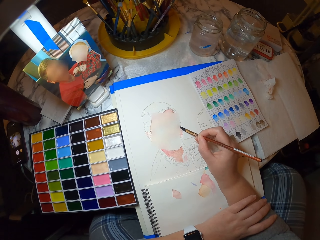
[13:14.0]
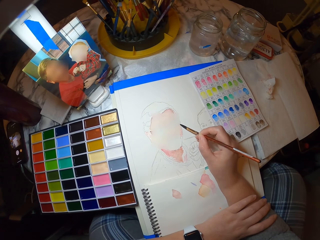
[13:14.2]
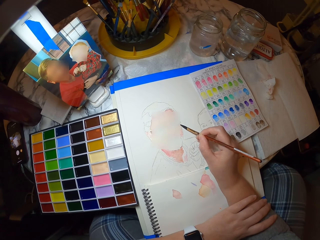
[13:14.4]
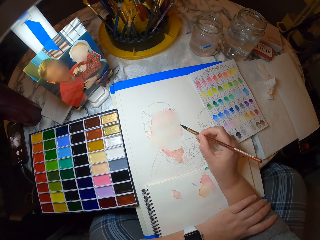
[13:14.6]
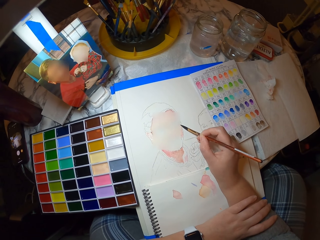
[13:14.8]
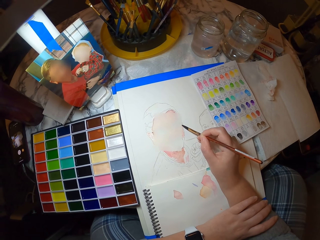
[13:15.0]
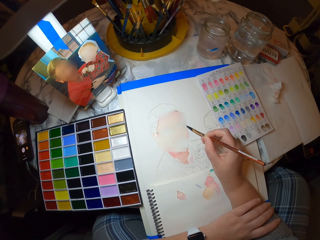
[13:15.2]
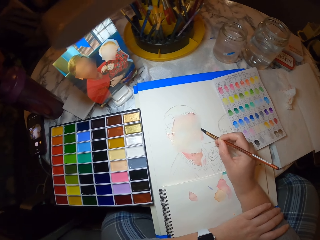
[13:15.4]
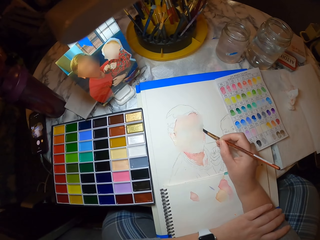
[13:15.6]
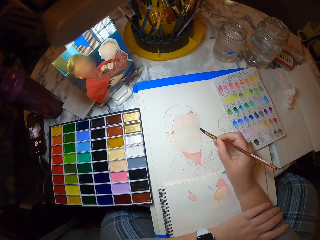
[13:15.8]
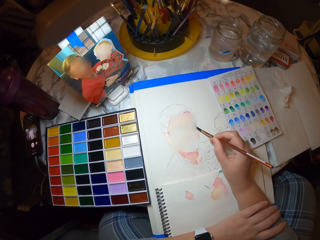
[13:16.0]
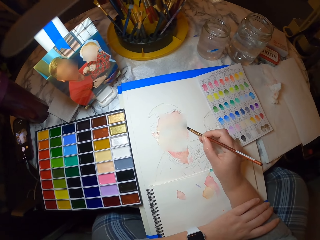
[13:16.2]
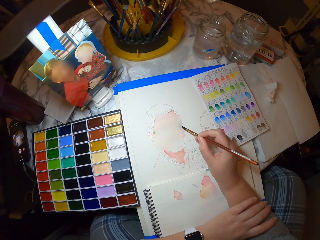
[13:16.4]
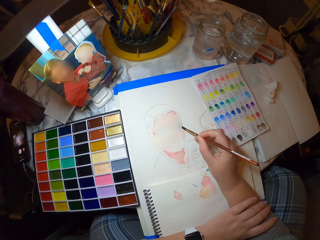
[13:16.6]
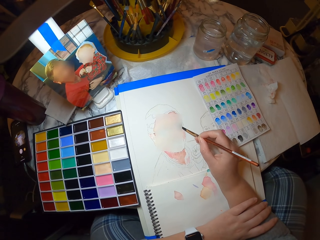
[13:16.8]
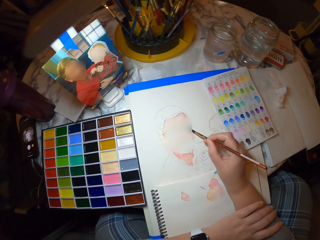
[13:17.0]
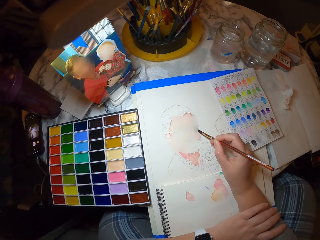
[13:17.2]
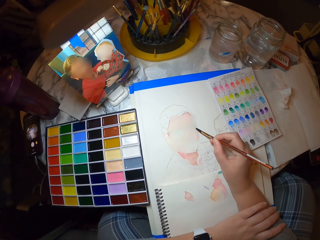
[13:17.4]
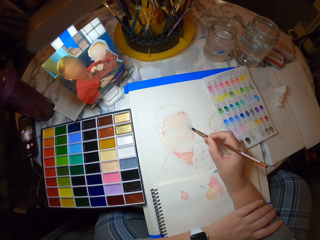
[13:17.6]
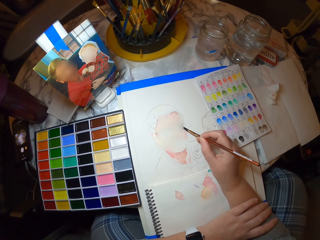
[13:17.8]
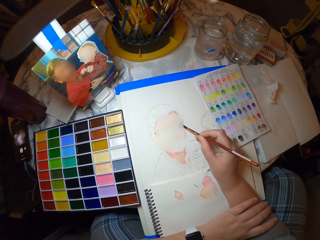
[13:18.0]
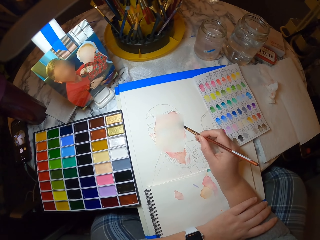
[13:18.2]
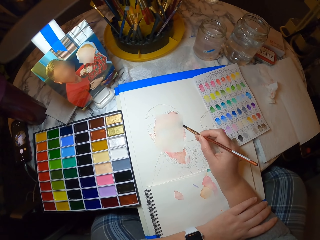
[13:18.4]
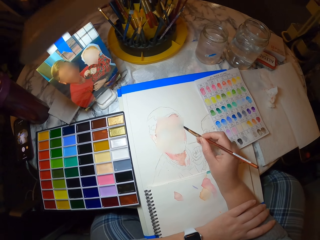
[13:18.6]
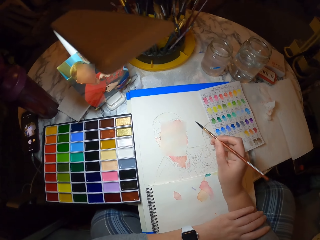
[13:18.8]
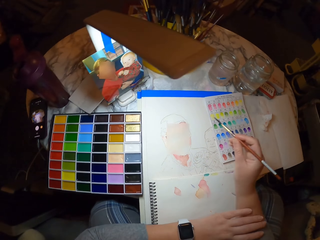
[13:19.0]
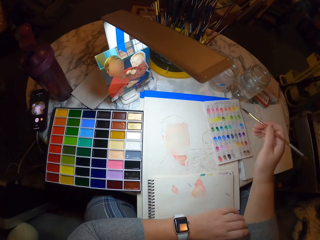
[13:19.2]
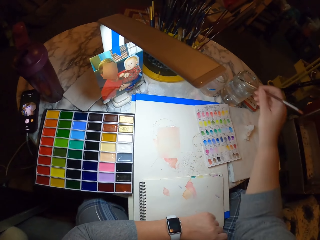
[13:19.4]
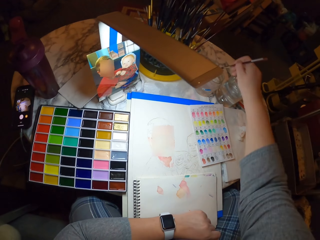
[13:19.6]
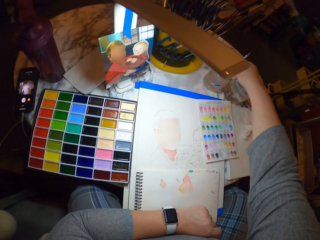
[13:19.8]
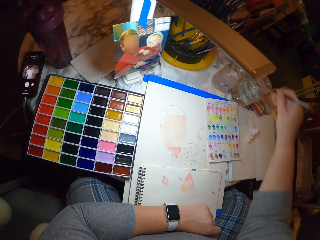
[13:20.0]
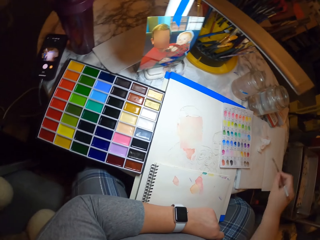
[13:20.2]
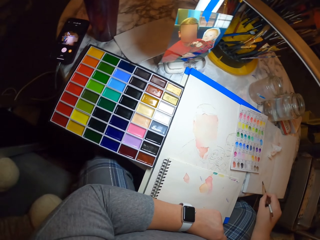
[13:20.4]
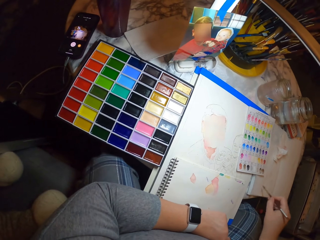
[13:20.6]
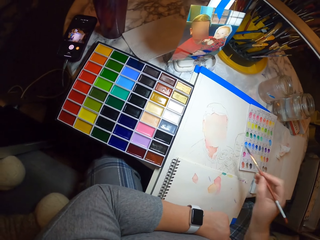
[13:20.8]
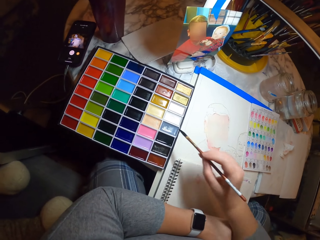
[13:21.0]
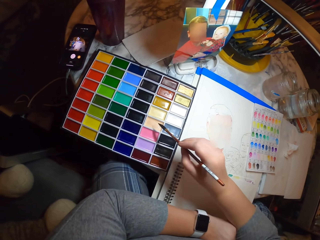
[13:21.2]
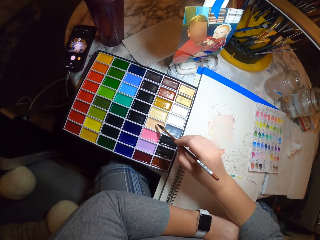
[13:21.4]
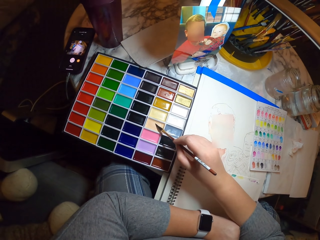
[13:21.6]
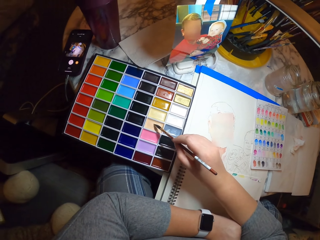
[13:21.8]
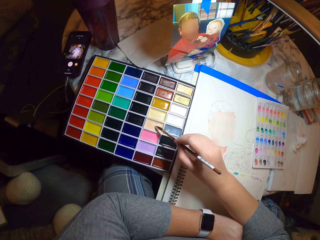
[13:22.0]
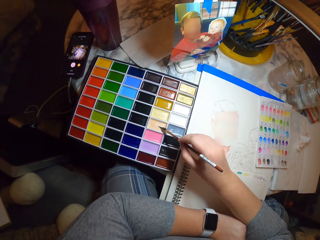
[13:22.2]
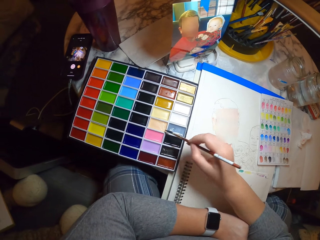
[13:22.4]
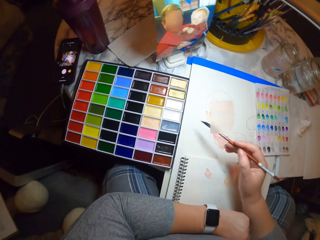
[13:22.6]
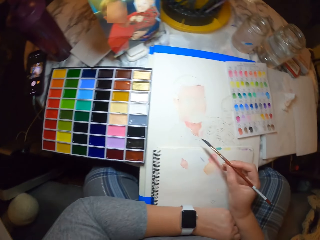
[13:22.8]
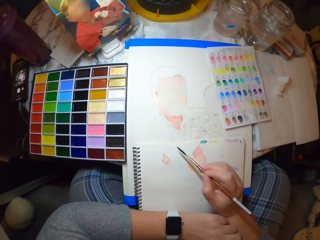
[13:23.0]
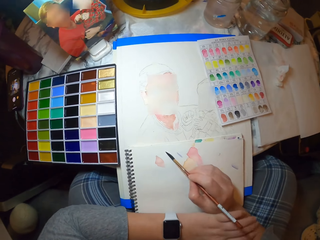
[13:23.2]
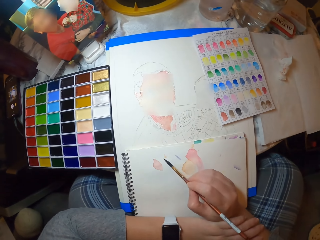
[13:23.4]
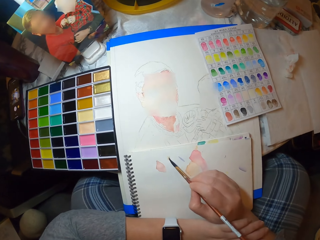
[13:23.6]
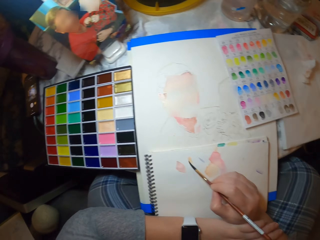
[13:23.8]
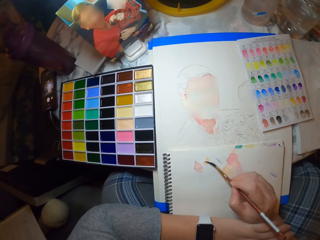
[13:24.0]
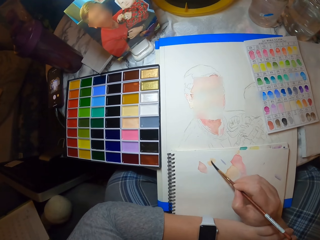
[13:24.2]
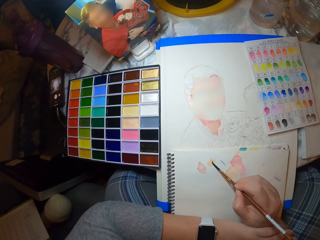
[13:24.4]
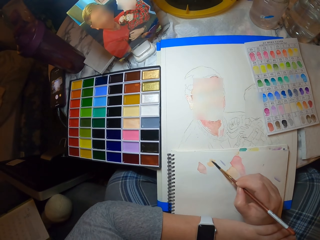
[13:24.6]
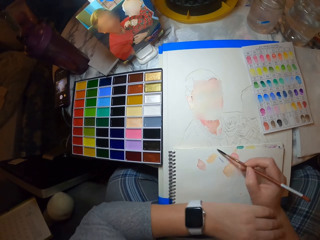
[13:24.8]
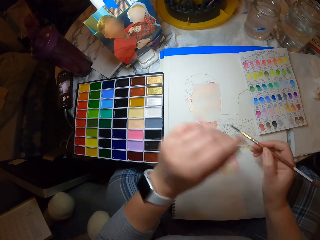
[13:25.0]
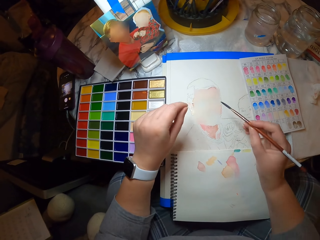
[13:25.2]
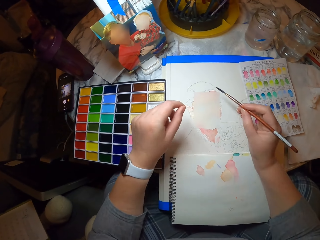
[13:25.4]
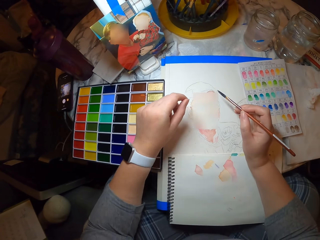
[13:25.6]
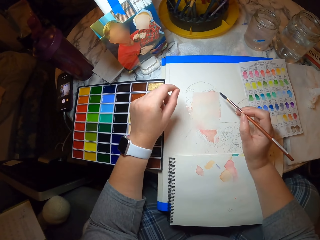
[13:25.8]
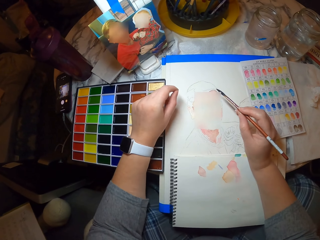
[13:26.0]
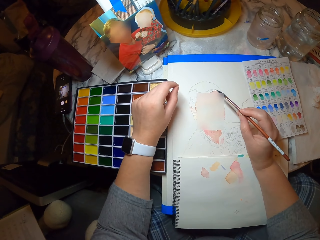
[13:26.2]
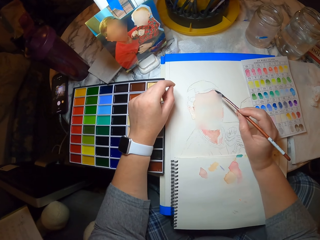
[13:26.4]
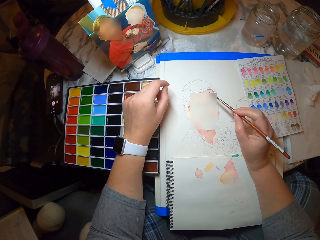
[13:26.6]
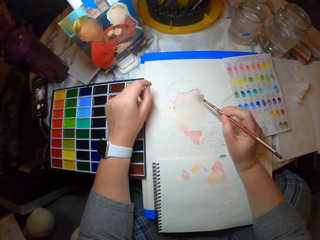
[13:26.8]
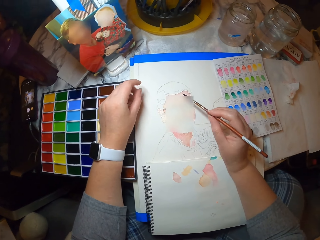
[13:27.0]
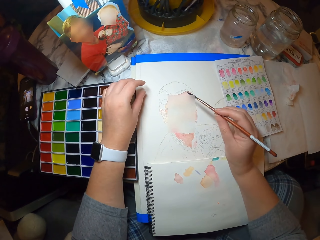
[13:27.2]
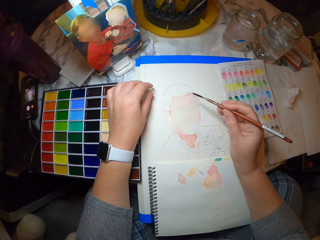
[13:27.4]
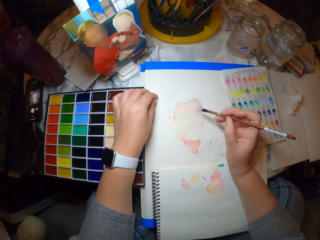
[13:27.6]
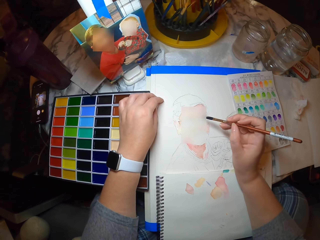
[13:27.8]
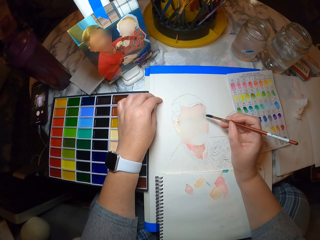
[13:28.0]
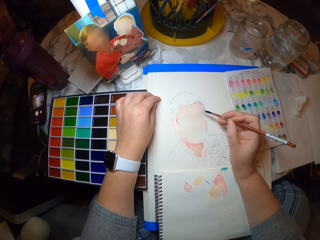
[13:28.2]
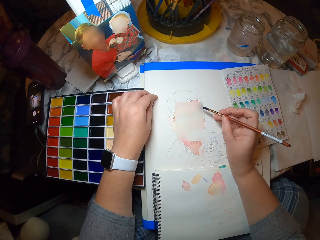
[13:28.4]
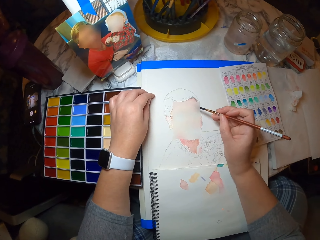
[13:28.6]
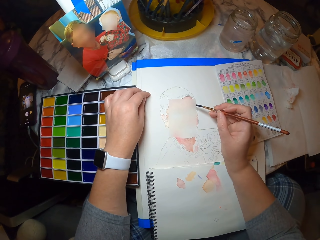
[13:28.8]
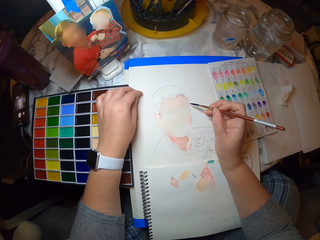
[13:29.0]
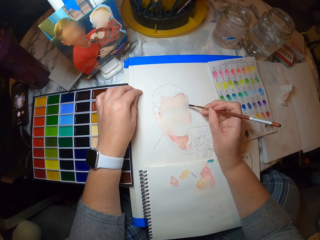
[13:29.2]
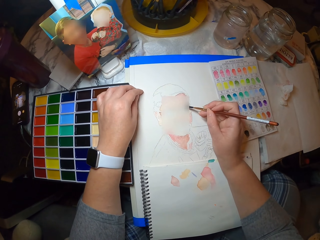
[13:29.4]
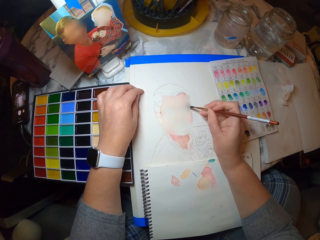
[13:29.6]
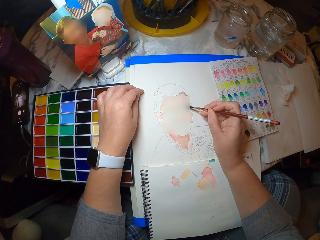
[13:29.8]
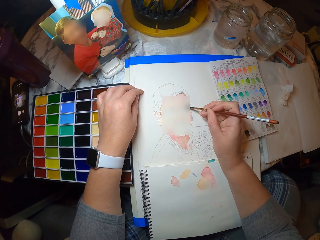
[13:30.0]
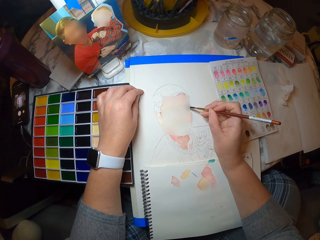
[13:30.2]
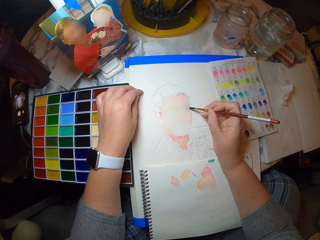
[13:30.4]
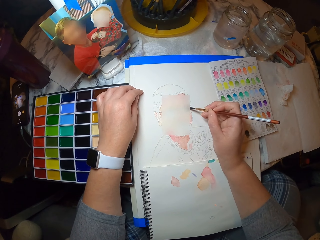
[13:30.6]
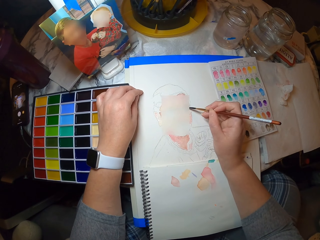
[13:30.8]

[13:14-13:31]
The camera wearer dips the brush in water in a jar. They rub the brush on the book. They put the brush on the paint. They apply color to the page. They move the left hand. They paint the drawing.

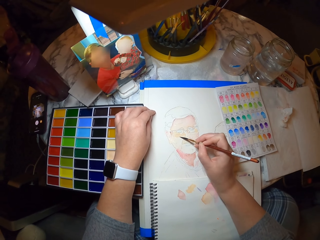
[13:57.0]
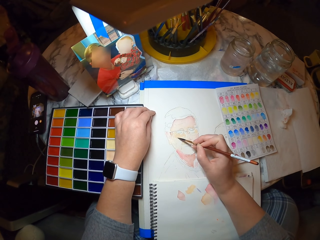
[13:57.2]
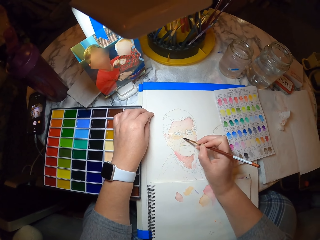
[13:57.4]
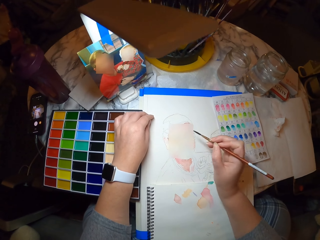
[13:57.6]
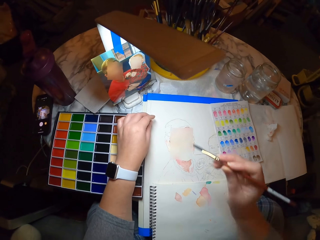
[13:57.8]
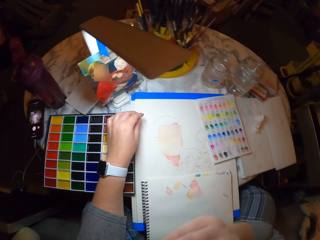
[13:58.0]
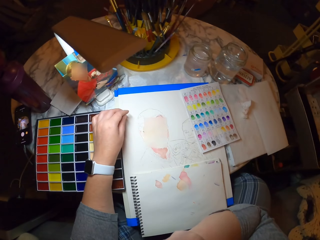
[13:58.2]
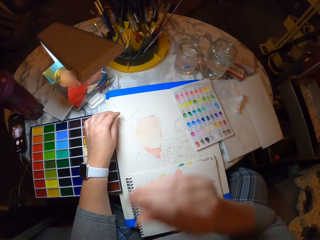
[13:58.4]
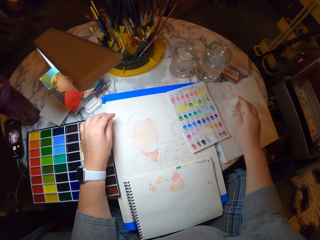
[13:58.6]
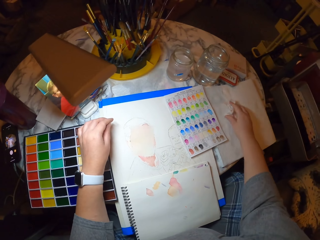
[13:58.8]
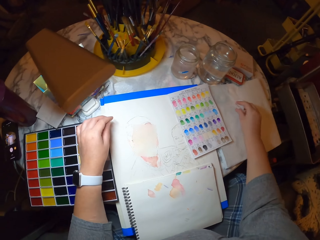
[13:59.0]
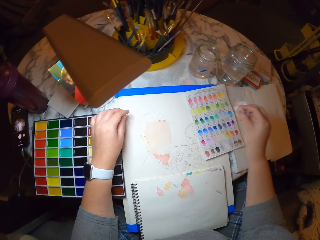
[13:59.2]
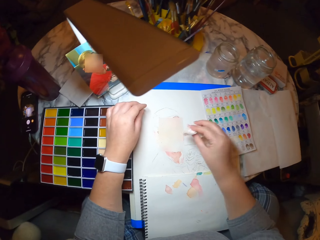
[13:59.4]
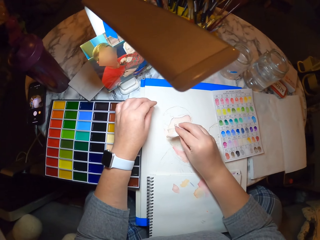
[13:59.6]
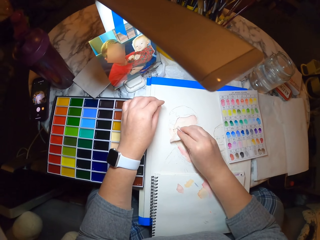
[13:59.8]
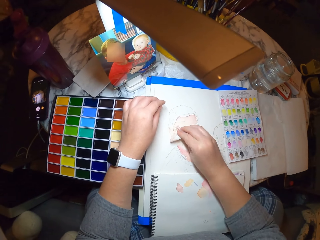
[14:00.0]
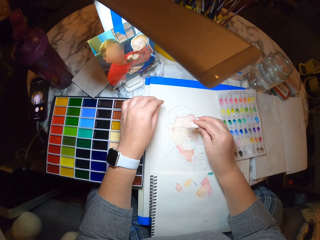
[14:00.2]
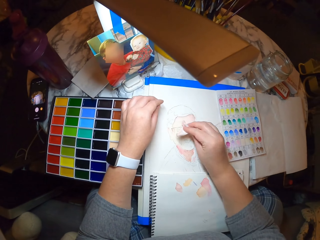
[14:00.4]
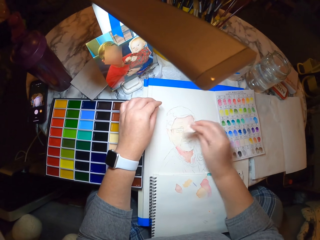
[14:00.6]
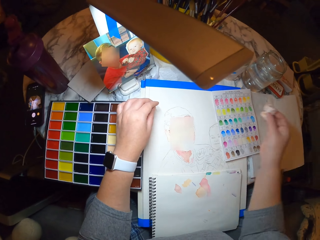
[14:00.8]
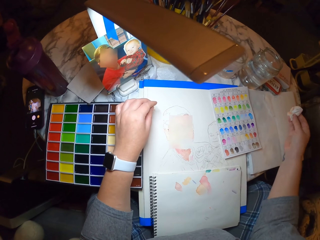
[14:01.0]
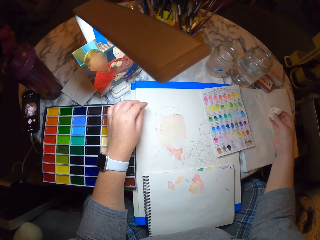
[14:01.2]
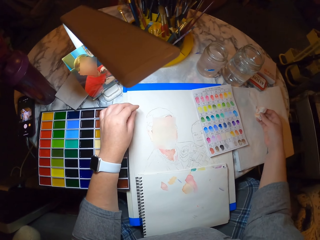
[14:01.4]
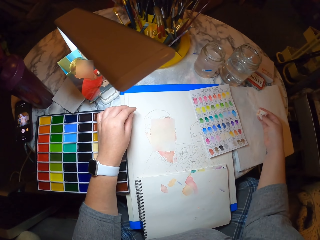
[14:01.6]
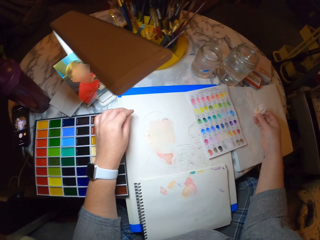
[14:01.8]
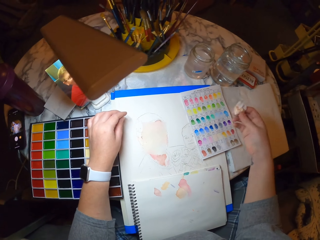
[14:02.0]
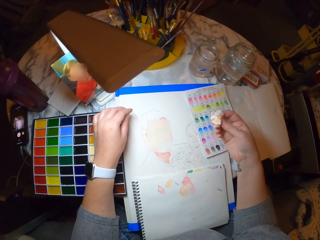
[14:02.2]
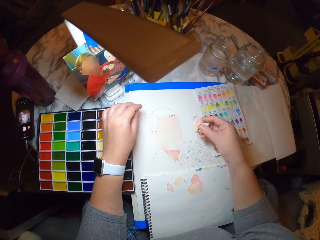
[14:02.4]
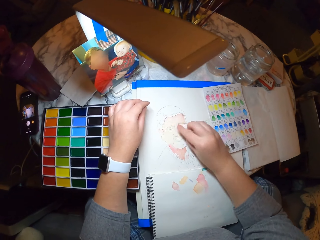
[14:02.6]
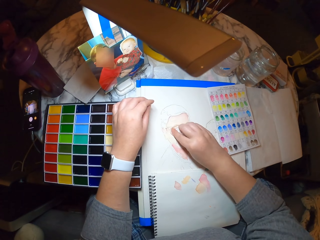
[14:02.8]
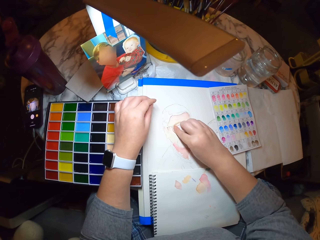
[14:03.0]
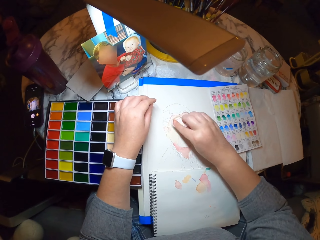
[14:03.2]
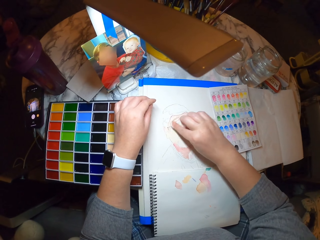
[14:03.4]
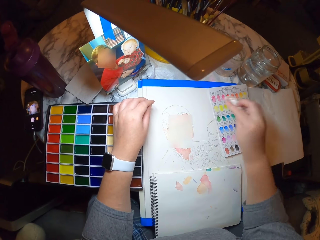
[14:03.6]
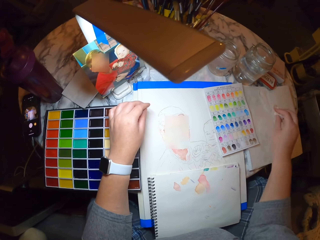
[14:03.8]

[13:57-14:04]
The camera wearer puts the brush on the mouth. They pick up the tissue paper or serviette on the table. They put the serviette on the drawing. They dry the picture with the serviette. They touch the serviette on the right hand. They put the serviette on the drawing.
